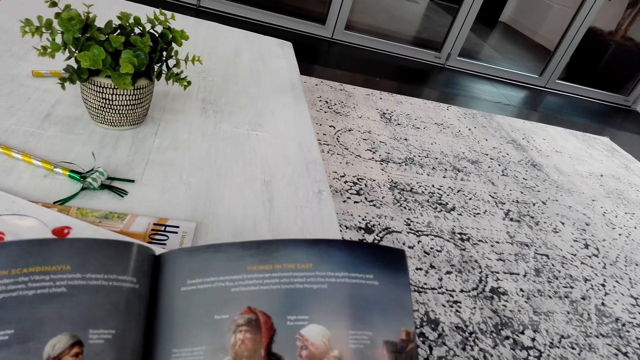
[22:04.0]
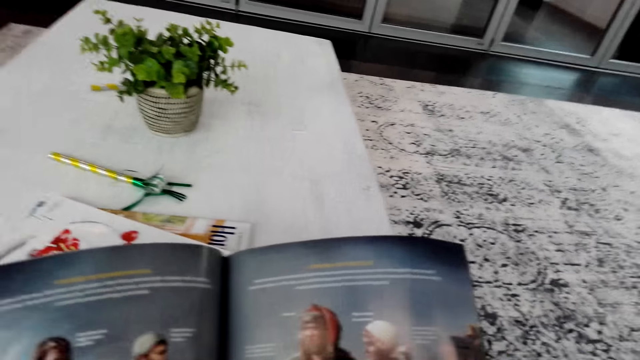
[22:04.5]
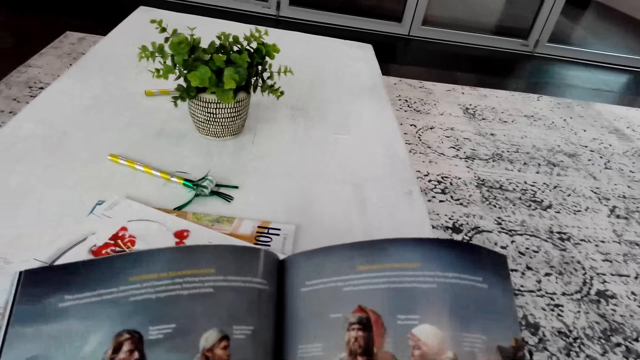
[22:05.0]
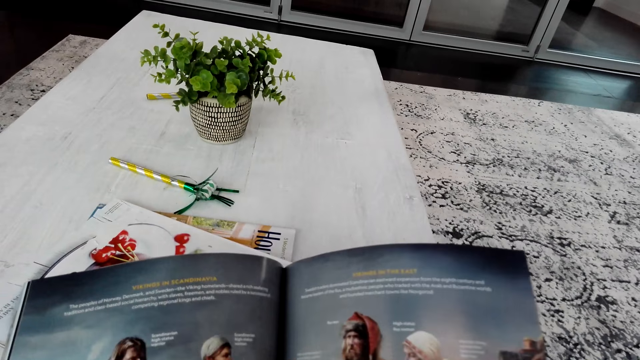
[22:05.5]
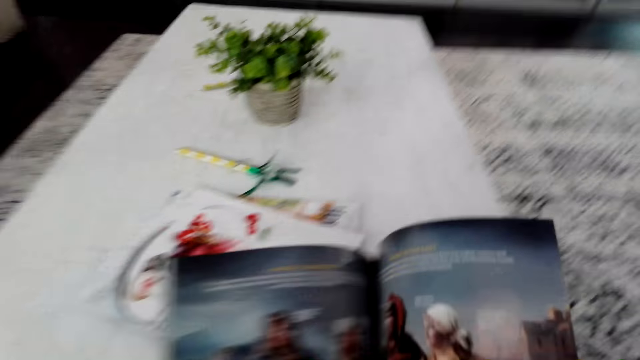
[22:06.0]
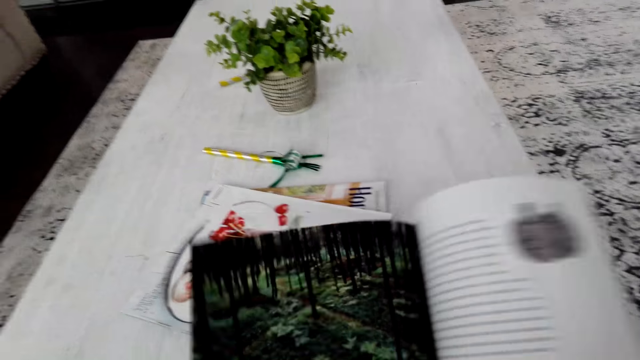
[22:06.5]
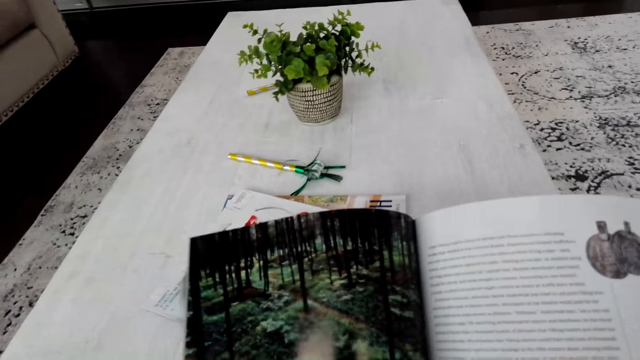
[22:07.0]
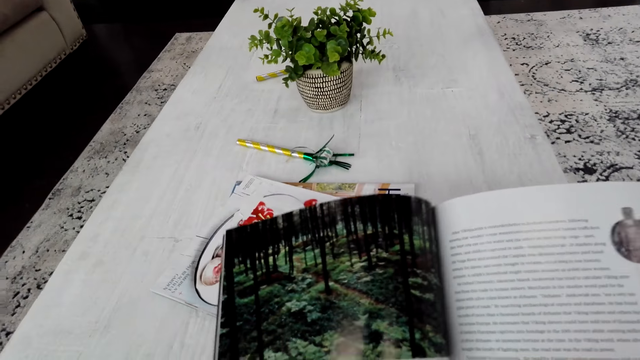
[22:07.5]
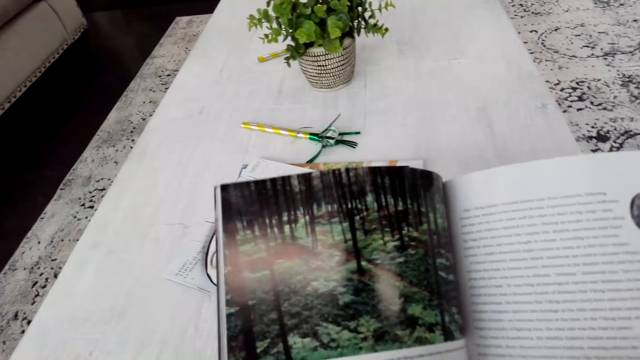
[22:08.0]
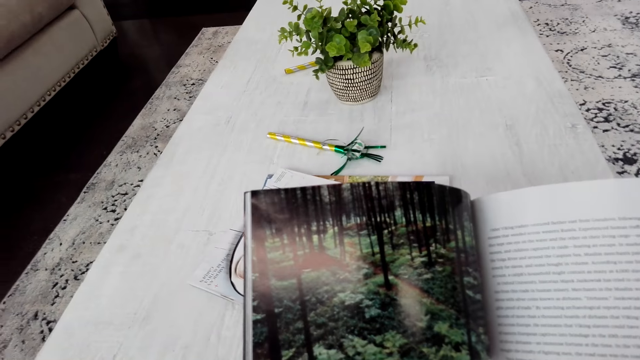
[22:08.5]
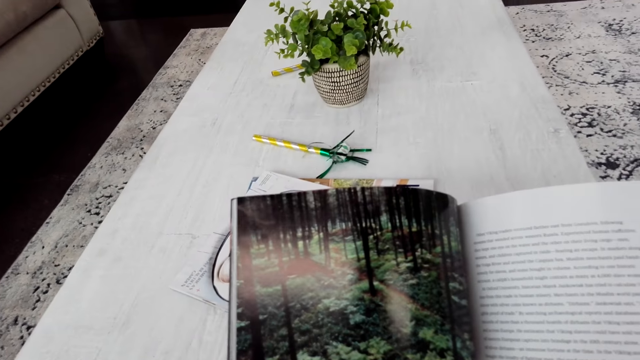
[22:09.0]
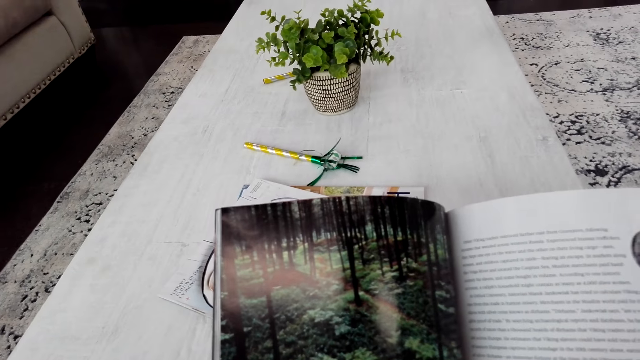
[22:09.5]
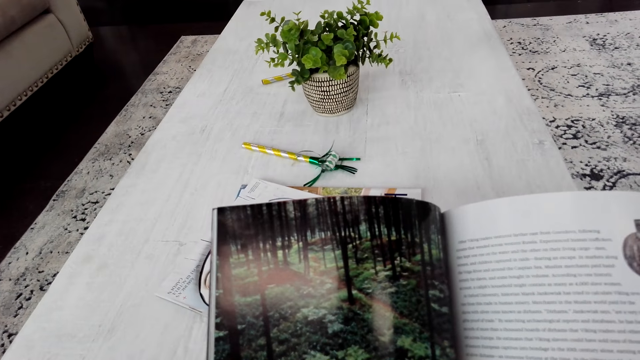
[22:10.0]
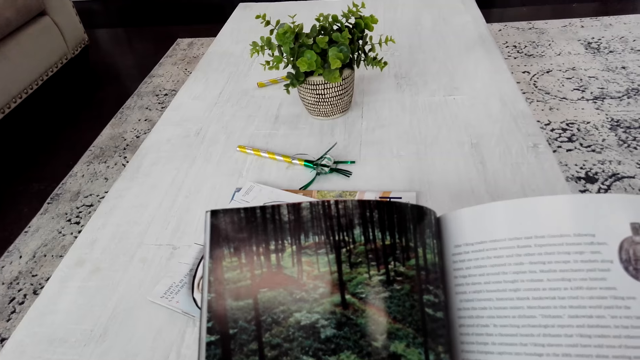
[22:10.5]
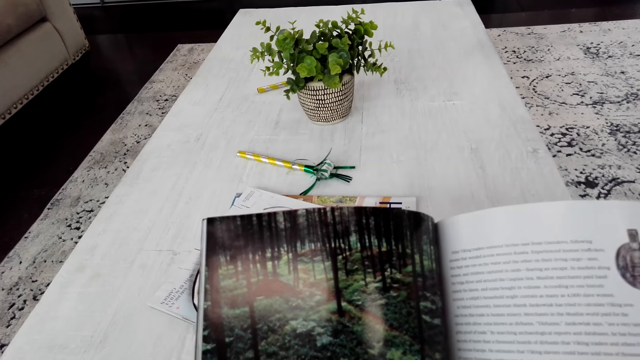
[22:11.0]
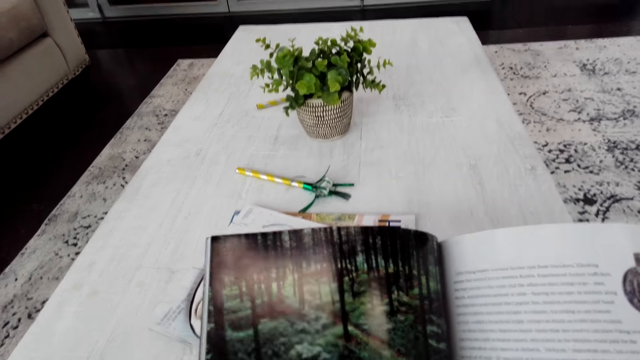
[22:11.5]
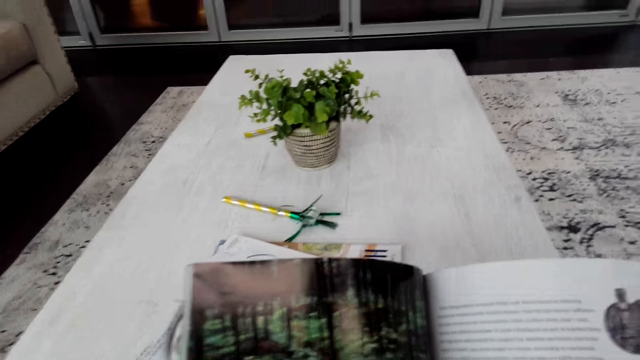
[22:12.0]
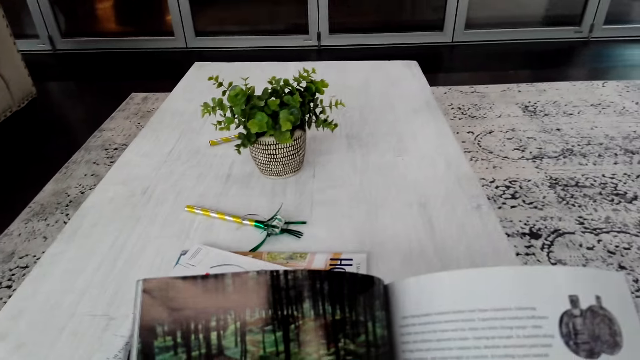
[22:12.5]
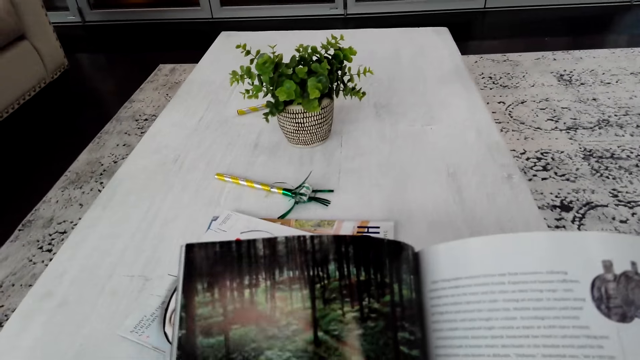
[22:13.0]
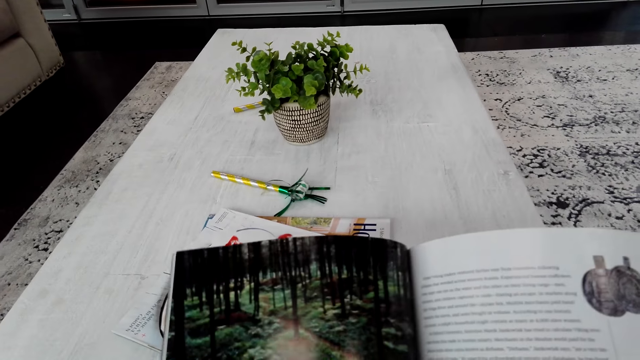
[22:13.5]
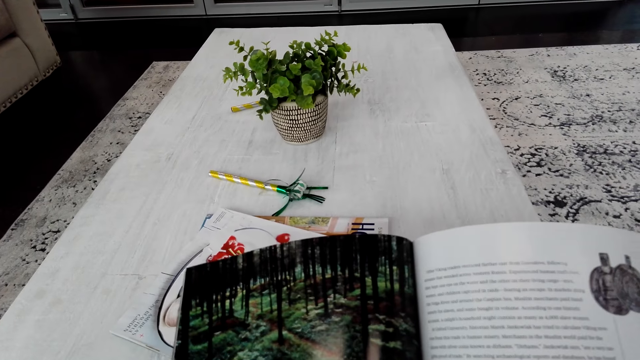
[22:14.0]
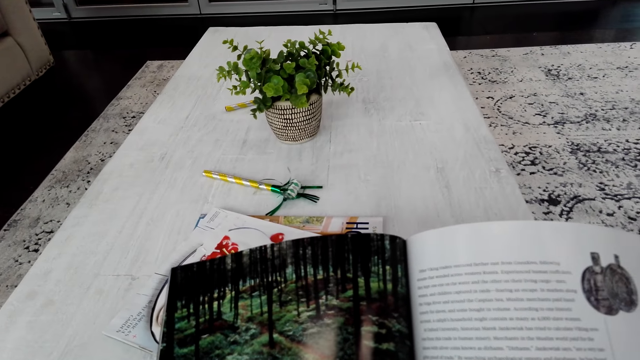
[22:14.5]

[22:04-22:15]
The camera wearer turns a page in the book. They read the book.

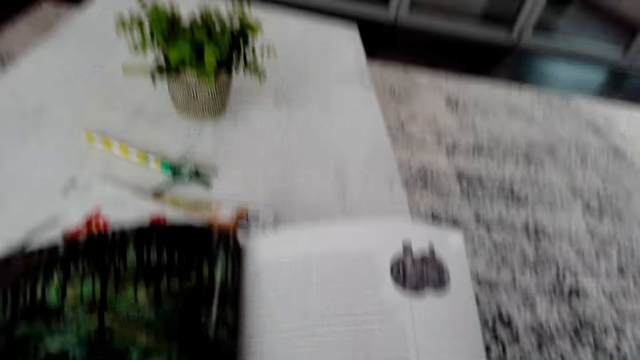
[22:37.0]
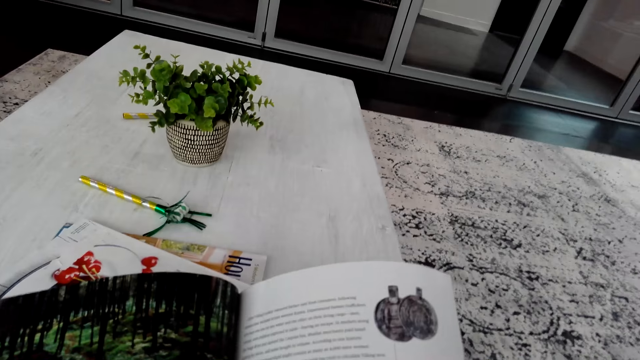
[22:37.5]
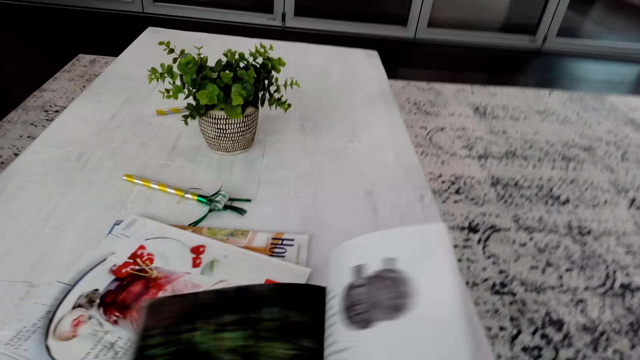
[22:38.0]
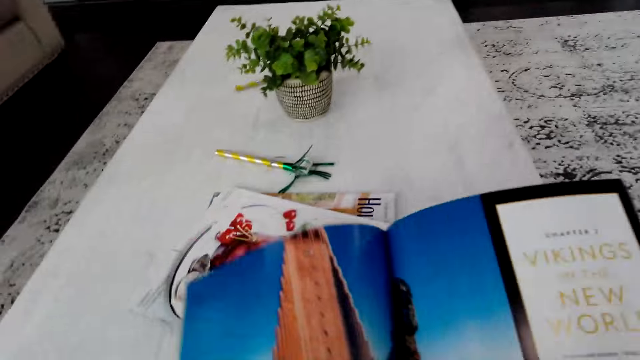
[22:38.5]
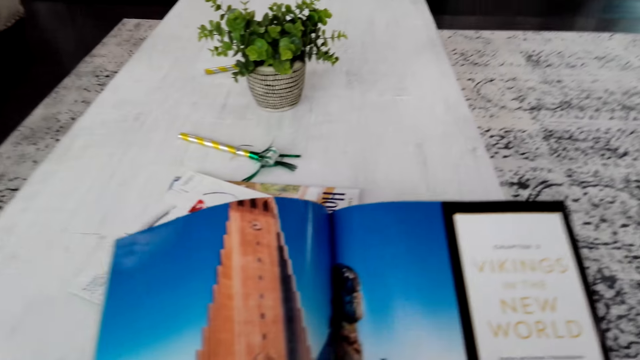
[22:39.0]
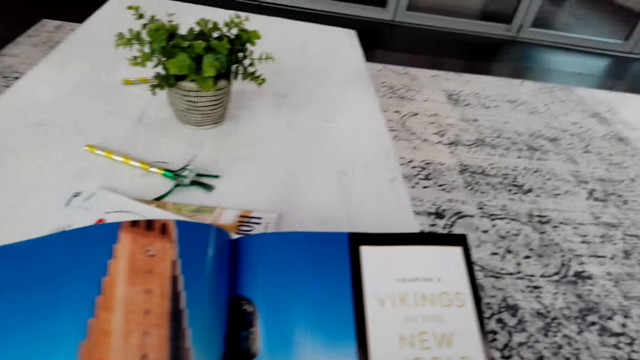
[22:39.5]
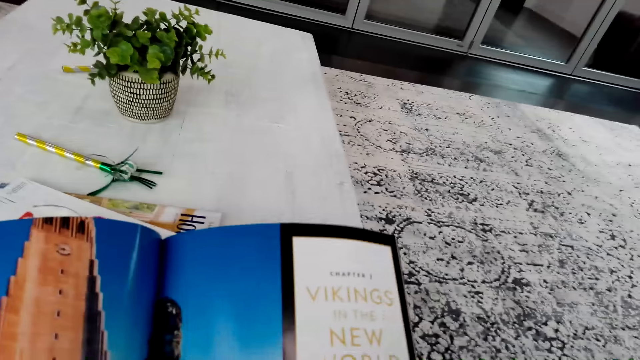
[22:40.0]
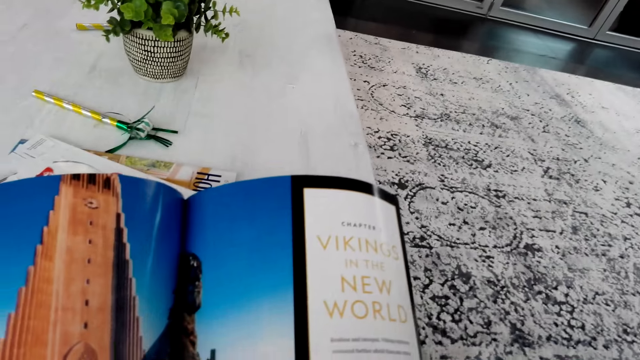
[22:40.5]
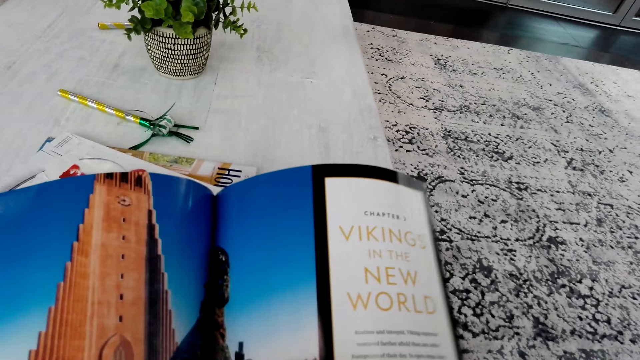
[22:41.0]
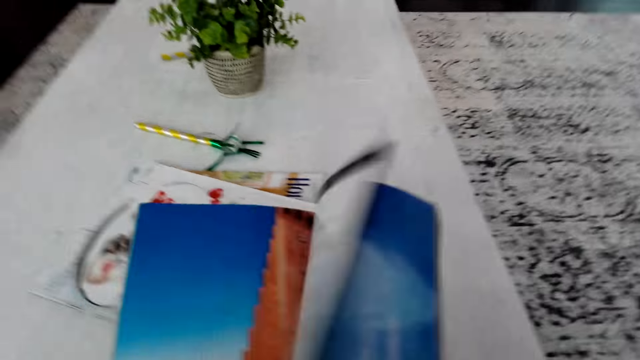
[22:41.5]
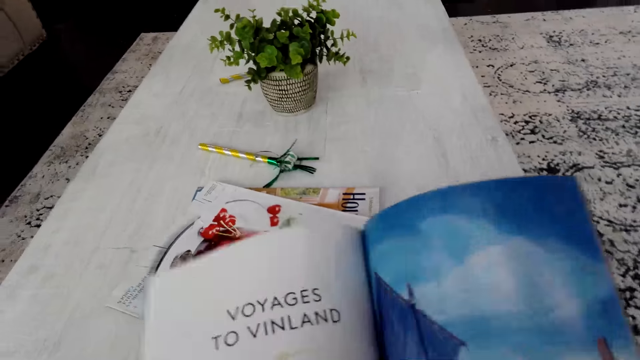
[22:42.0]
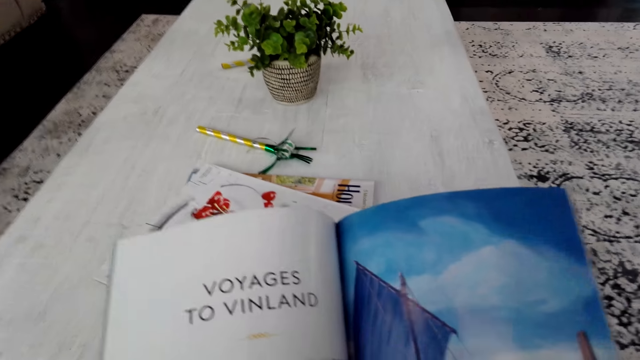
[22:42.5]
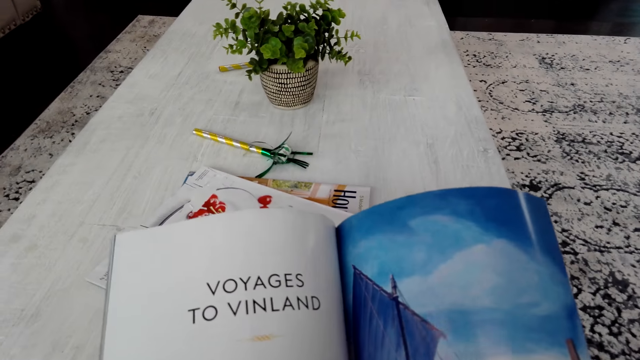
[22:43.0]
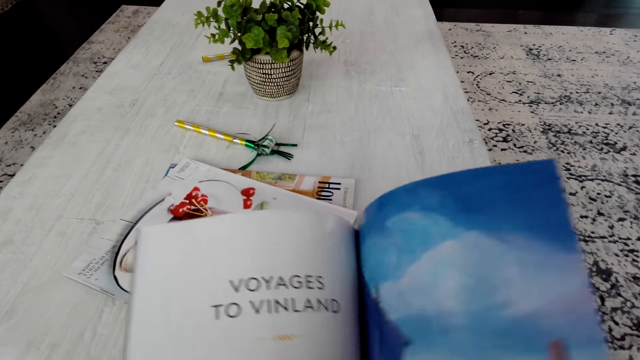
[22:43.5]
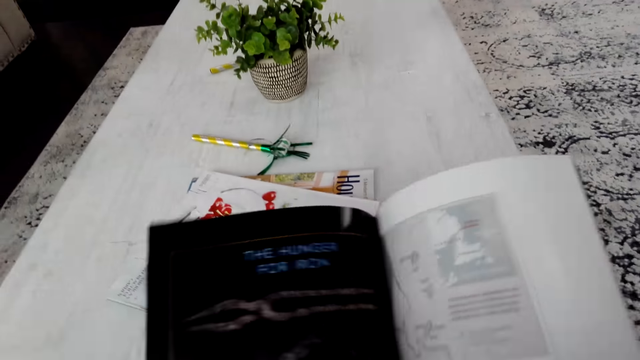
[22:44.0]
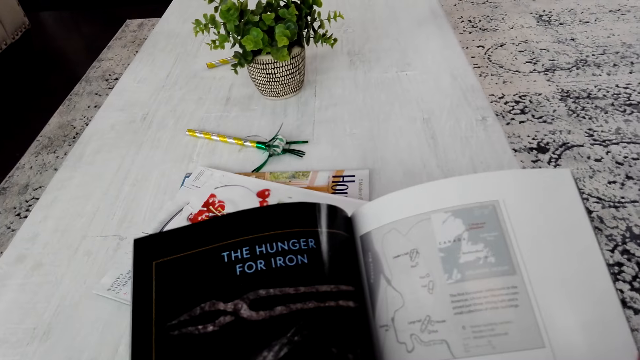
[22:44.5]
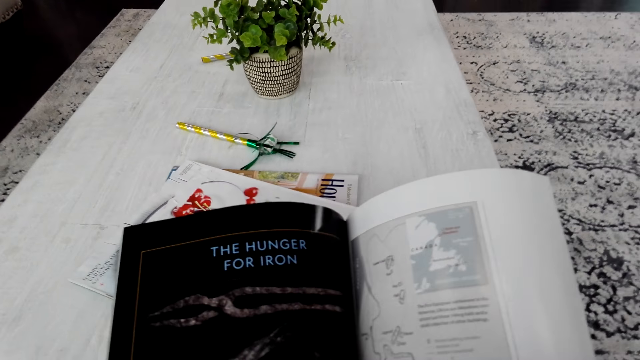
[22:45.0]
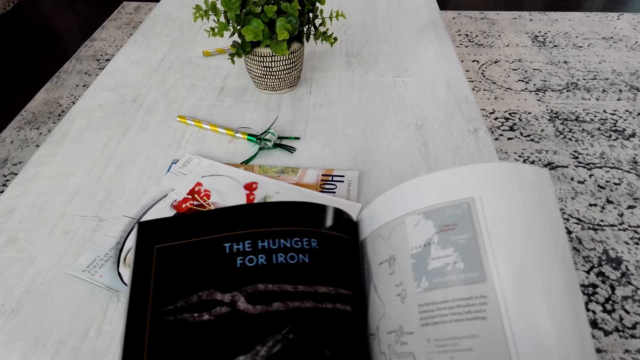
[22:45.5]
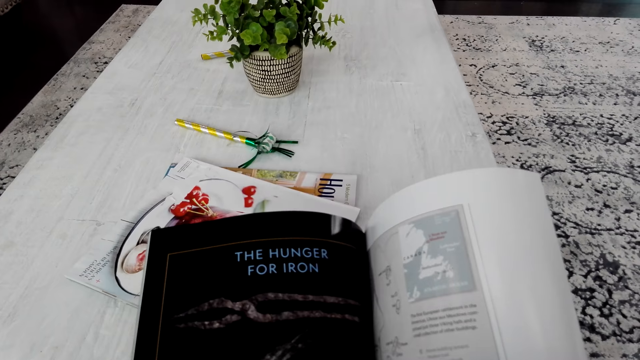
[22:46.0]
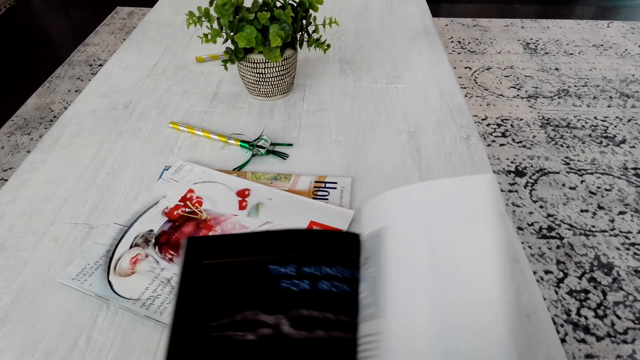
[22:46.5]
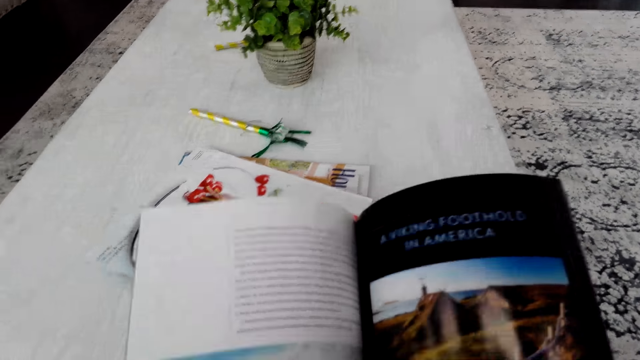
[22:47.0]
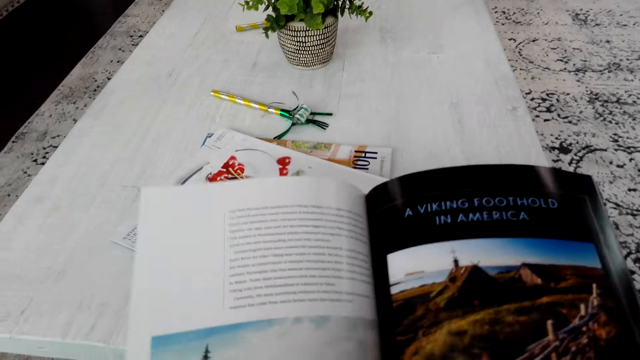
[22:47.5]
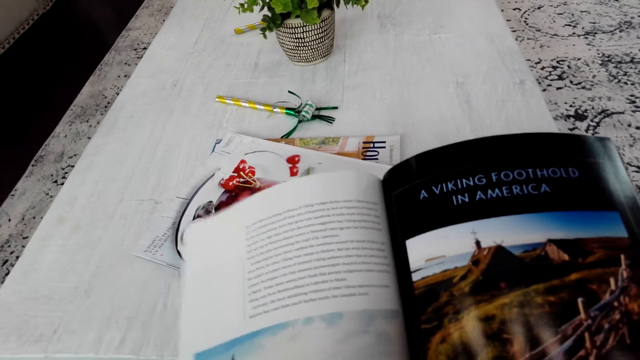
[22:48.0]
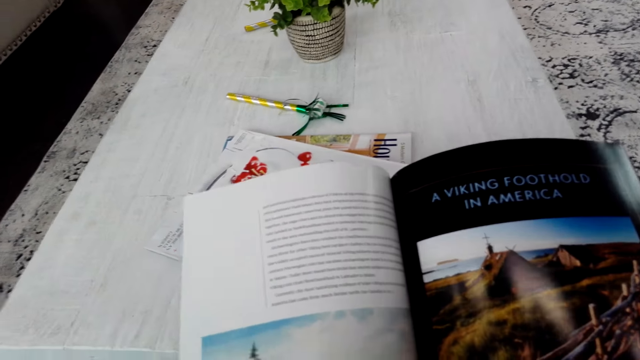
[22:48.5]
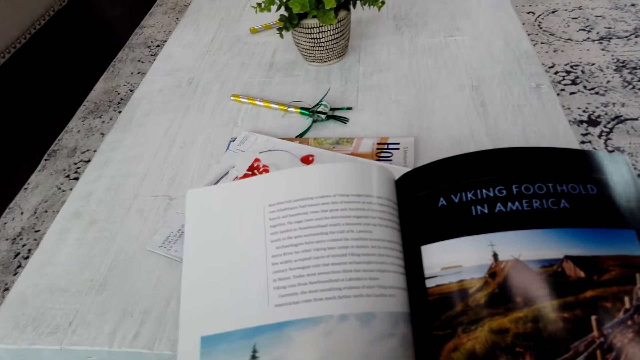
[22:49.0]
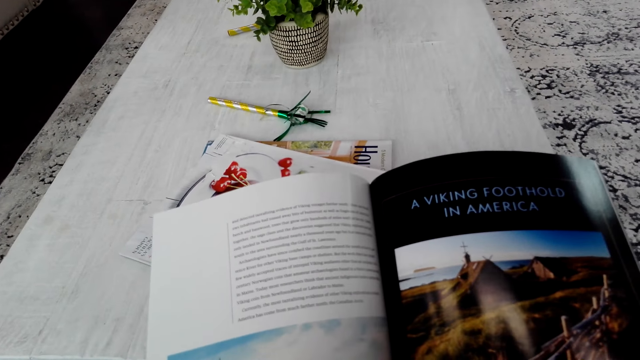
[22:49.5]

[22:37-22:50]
The camera wearer turns a page in the book. They open the book. They turn a page in the book. They turn a page in the book again. They open a page in the book. They read the book.
